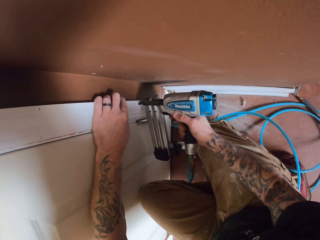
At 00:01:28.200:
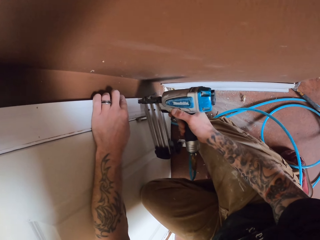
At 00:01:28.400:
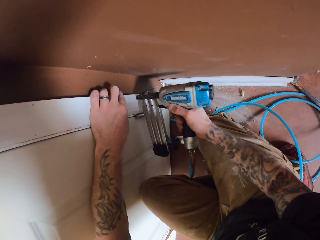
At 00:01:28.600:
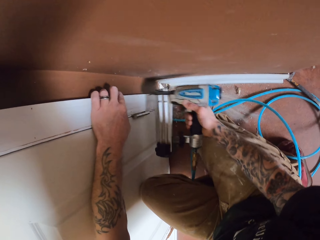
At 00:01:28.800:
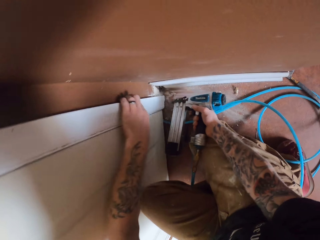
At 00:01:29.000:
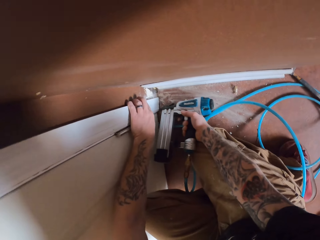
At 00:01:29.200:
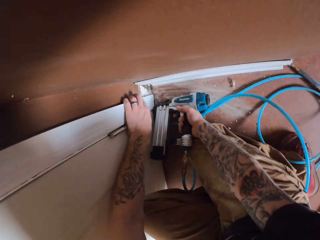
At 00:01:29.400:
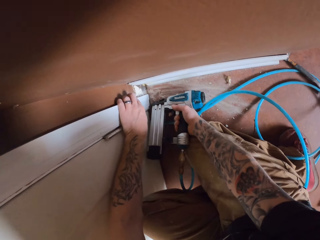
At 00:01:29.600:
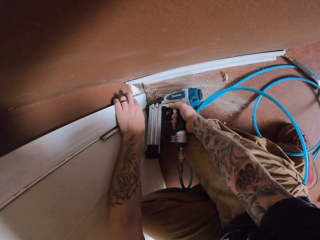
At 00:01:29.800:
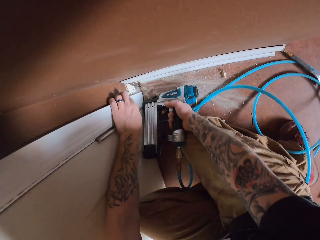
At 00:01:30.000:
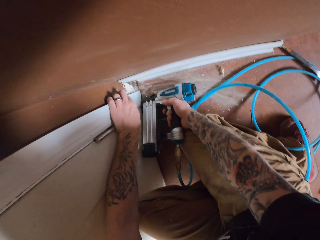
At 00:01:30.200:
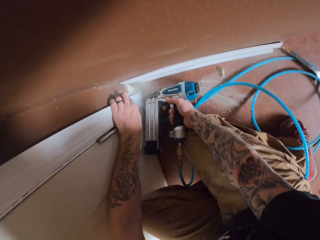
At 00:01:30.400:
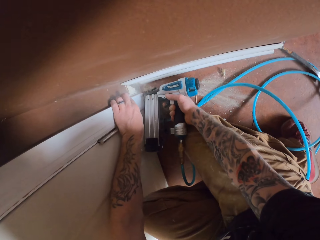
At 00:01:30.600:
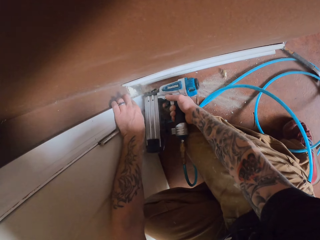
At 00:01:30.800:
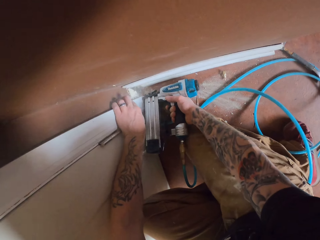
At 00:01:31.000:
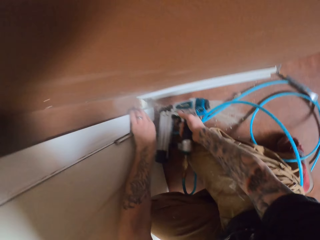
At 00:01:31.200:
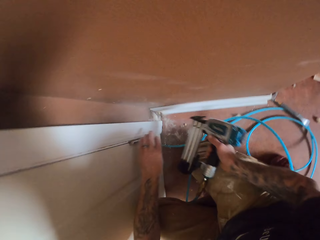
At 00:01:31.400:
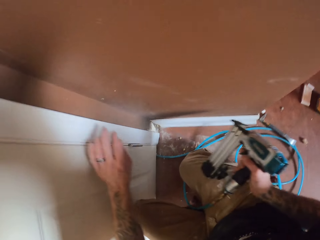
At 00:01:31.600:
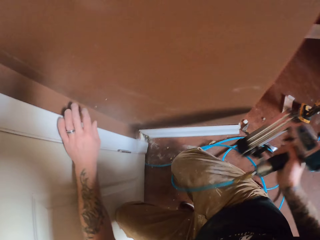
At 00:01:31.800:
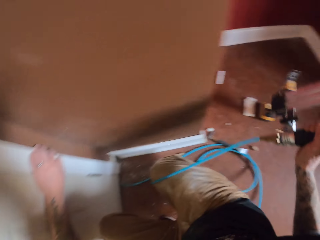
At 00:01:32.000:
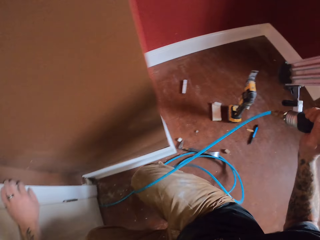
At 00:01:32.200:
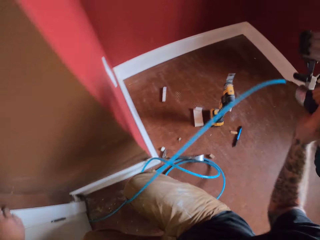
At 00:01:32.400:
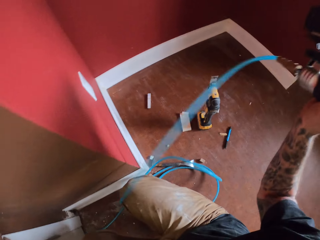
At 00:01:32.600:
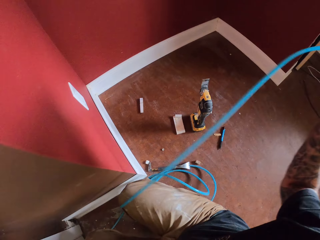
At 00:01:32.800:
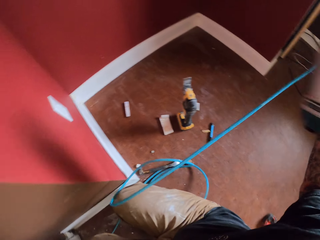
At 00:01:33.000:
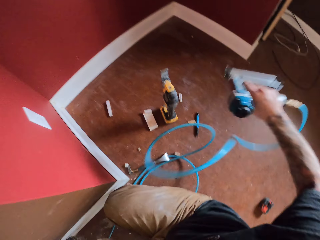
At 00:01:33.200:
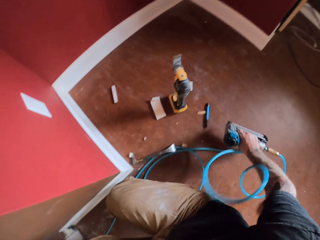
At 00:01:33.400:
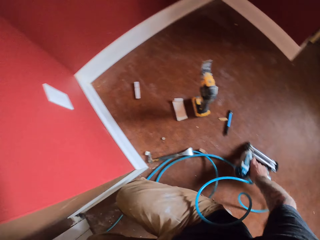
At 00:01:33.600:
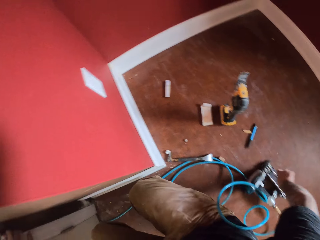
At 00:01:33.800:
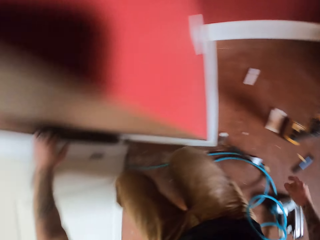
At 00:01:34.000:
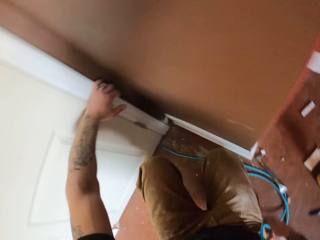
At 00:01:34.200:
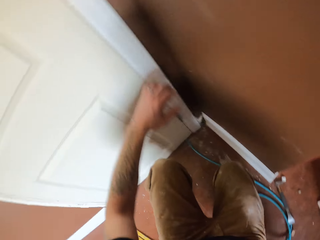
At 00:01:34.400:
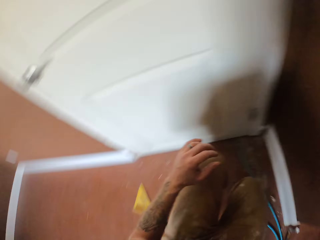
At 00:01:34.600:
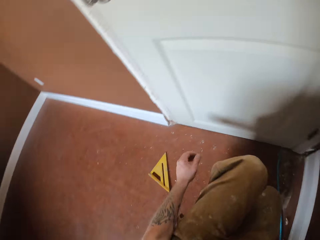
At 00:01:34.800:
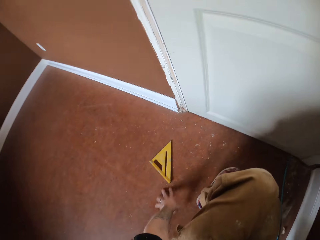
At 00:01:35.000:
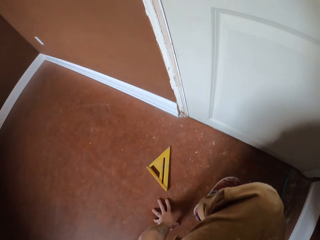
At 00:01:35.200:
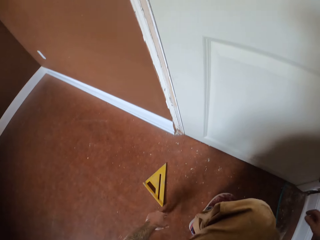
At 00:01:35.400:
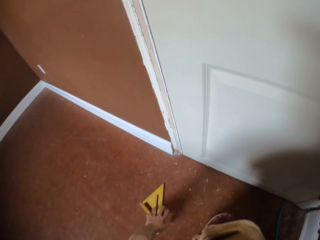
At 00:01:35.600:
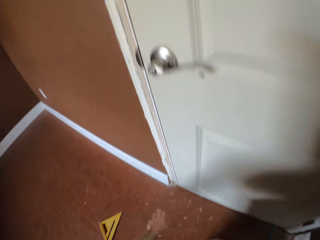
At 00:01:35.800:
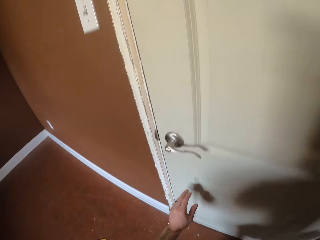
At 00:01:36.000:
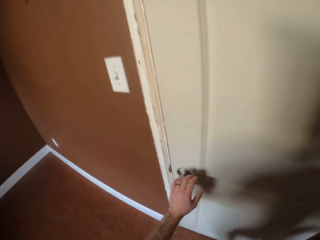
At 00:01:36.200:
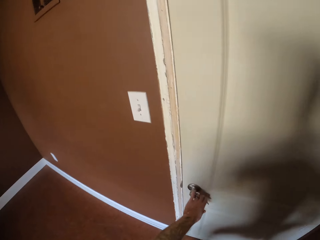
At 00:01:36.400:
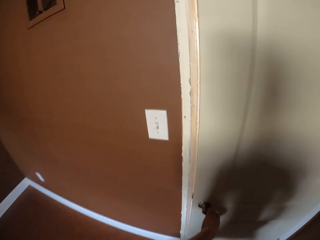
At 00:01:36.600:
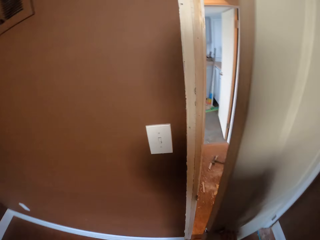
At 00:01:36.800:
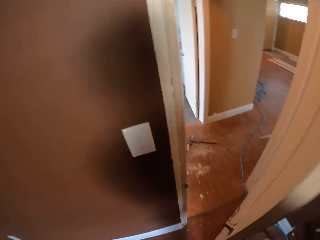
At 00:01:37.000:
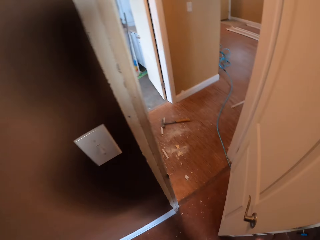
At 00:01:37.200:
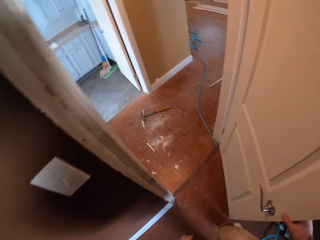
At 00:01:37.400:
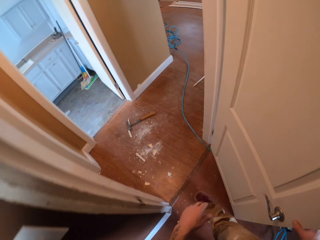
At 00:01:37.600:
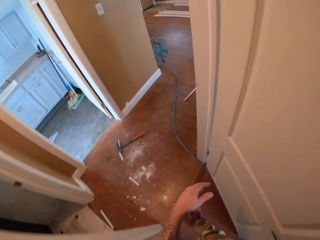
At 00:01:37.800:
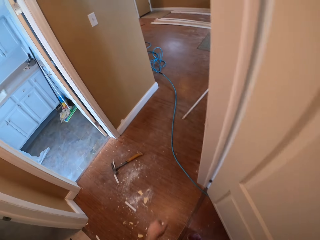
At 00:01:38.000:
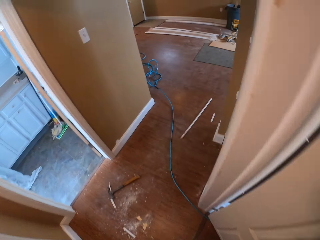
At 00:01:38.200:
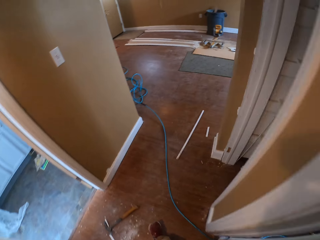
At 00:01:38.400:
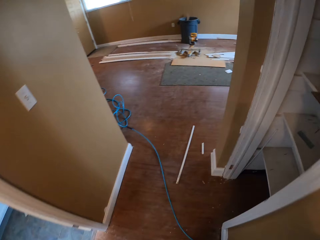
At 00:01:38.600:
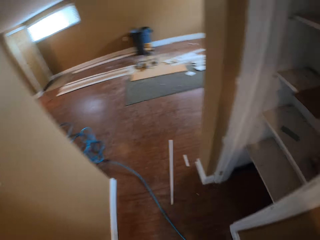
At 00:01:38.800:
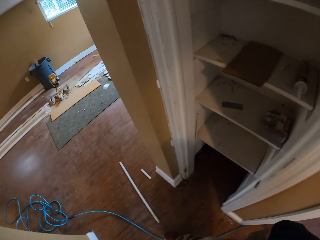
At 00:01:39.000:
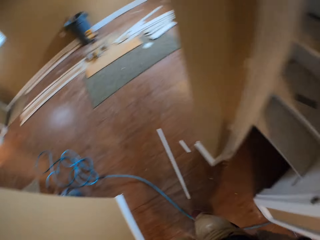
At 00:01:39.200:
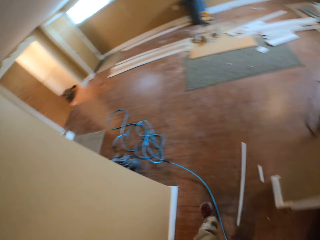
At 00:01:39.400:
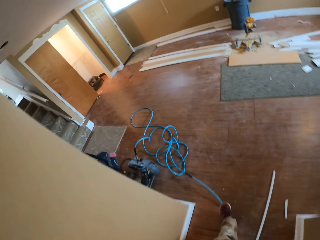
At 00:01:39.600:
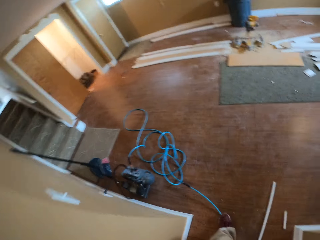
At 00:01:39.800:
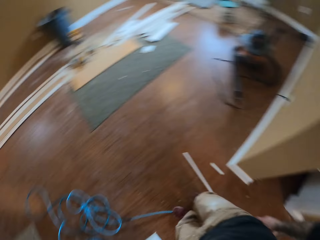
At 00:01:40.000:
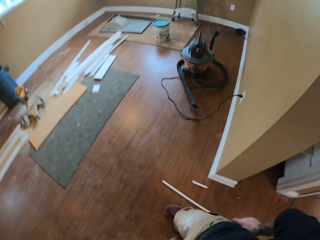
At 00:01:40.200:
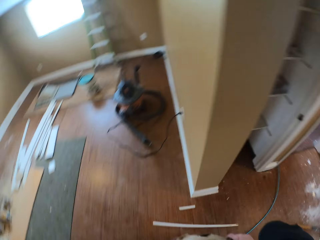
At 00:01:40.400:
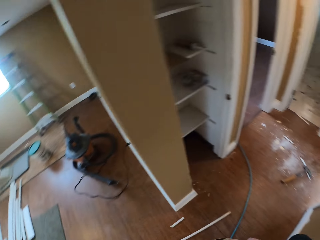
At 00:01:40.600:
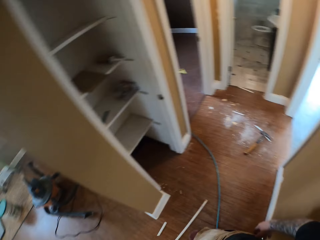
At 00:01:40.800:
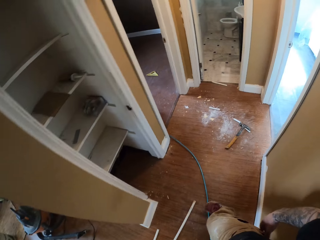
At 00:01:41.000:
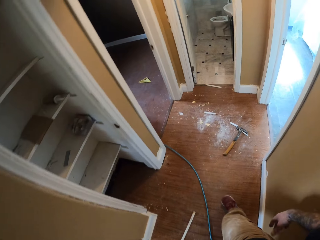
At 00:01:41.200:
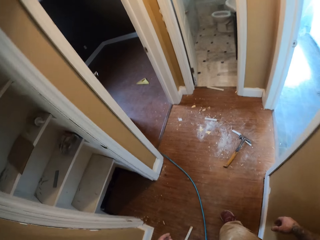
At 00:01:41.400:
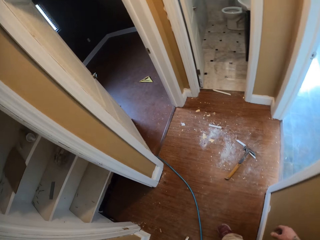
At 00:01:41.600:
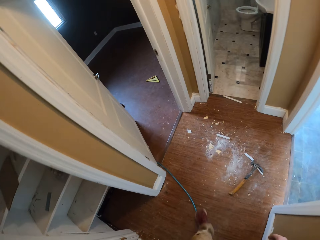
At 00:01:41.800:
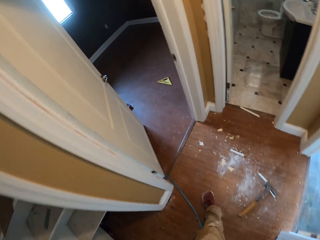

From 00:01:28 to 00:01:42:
The camera wearer drills a hole on the baseboard with a nail gun. They do so repeatedly. They drop the nail gun on the floor. They move a triangle ruler on the floor. They open the door. They walk around the room.

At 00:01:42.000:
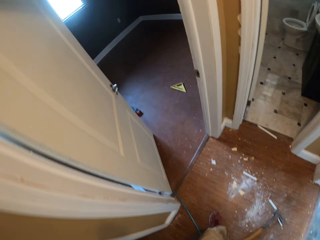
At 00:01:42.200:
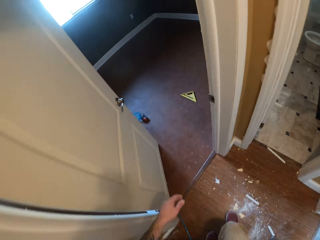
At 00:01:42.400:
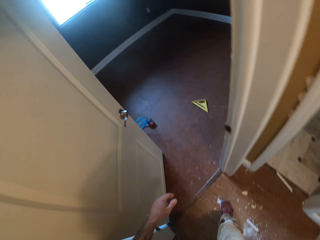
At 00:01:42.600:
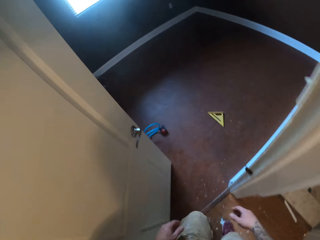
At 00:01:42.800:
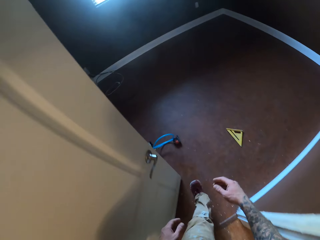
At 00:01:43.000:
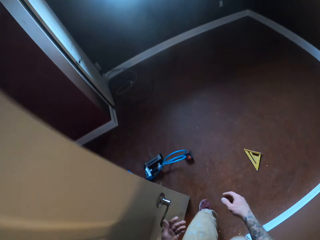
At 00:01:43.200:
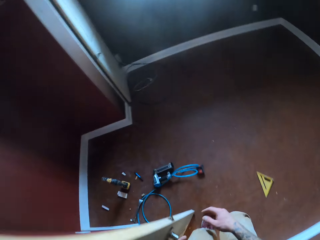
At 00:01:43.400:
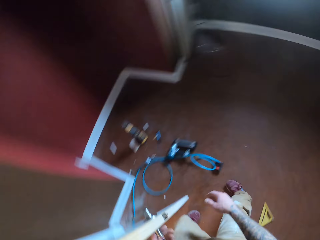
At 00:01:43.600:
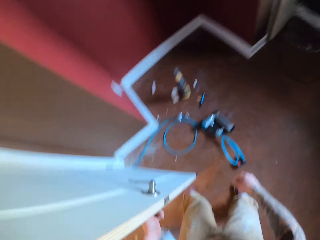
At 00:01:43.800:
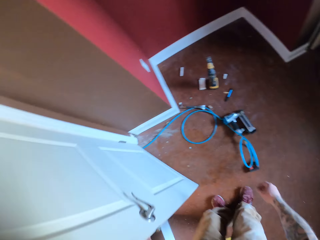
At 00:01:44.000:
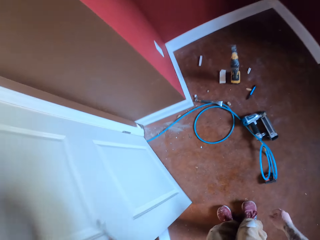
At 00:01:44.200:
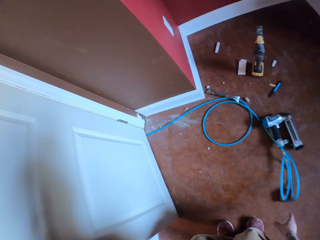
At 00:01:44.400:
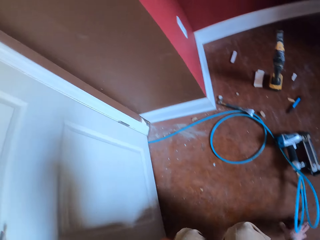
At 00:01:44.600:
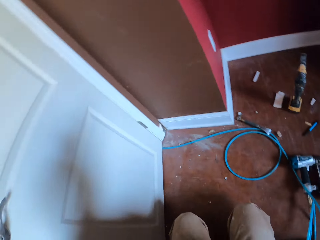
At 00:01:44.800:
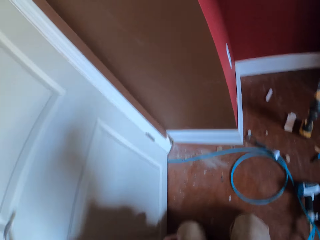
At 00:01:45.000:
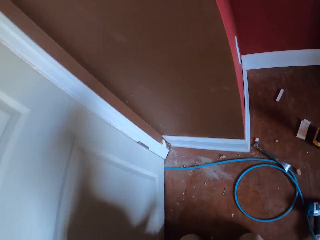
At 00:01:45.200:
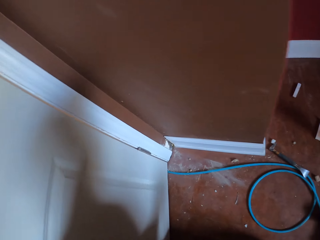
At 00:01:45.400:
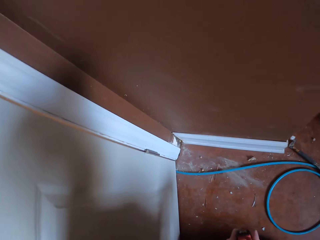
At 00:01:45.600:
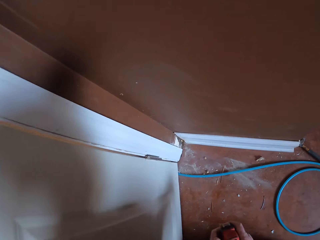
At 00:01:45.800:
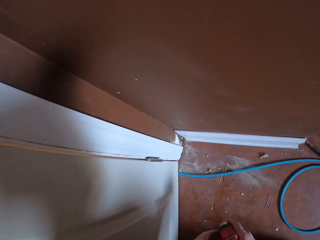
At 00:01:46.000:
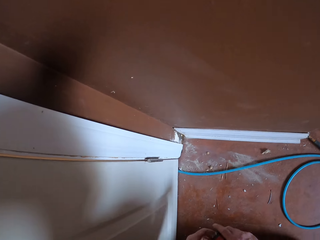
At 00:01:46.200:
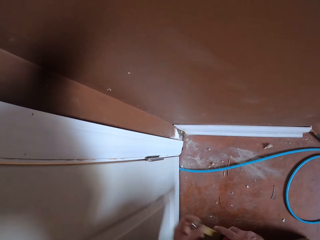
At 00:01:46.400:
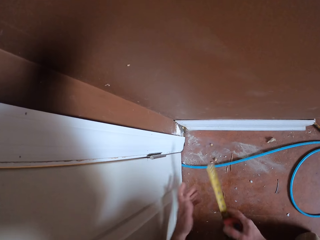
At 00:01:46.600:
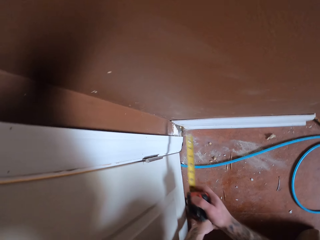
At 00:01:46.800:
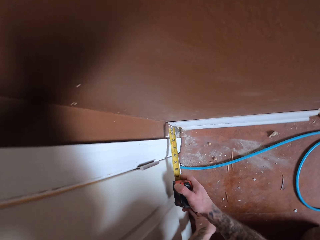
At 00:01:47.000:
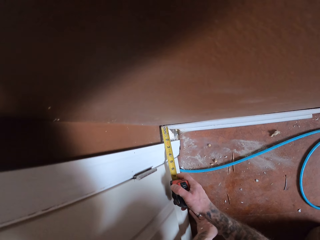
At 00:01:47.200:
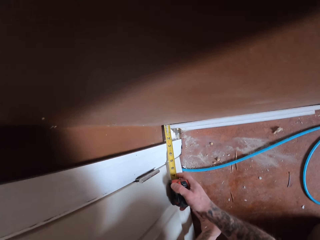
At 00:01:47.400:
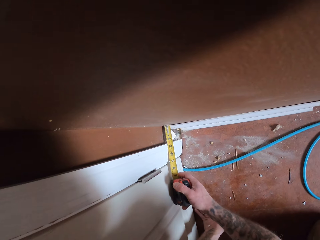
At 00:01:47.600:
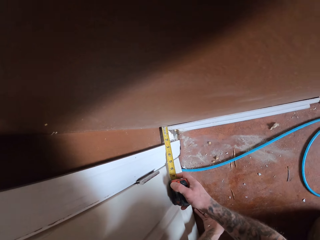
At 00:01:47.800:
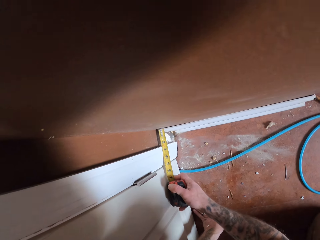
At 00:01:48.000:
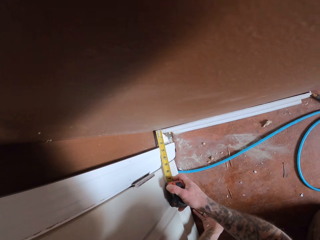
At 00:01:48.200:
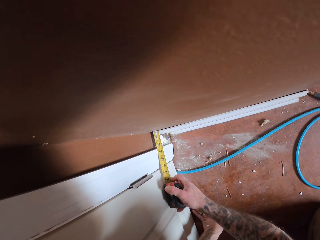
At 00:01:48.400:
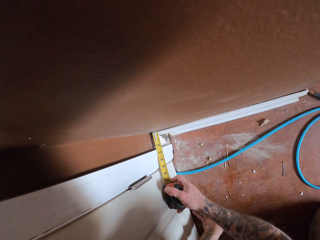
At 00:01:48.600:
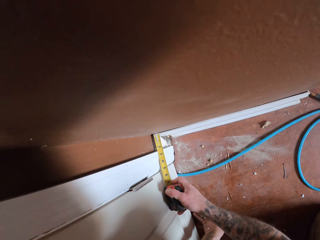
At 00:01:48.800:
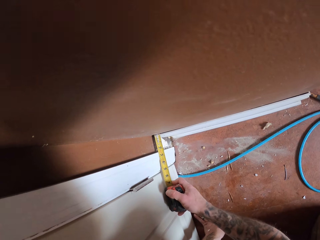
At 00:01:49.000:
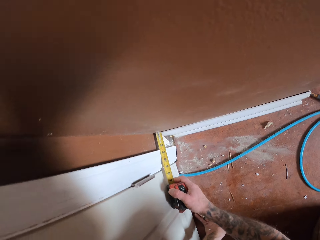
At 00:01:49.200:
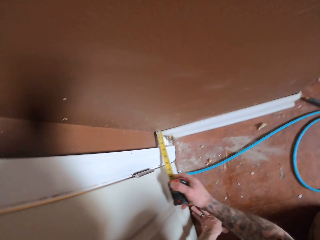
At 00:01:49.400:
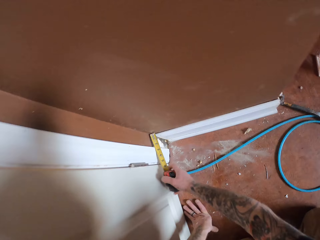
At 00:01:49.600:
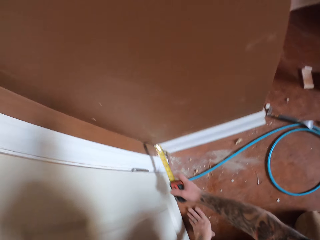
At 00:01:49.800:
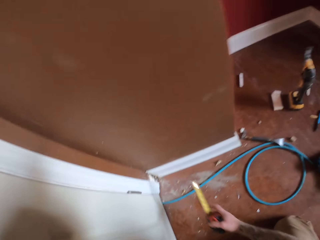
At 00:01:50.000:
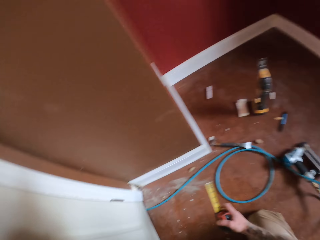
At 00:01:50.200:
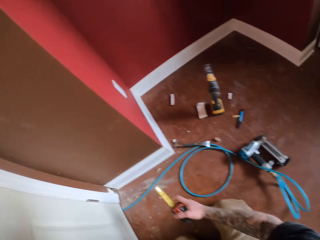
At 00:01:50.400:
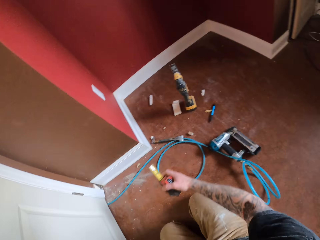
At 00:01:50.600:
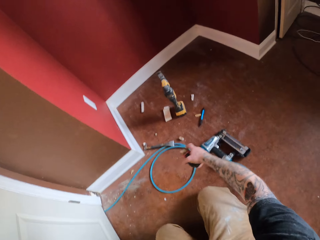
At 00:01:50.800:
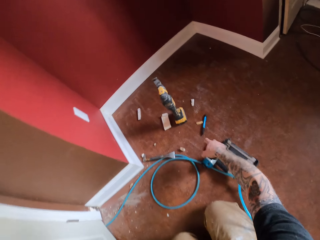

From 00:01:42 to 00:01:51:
The camera wearer closes the door. They kneel on the floor. They measure the jamb door below or the wall with a tape measure. They remove the tape measure on the wall.
